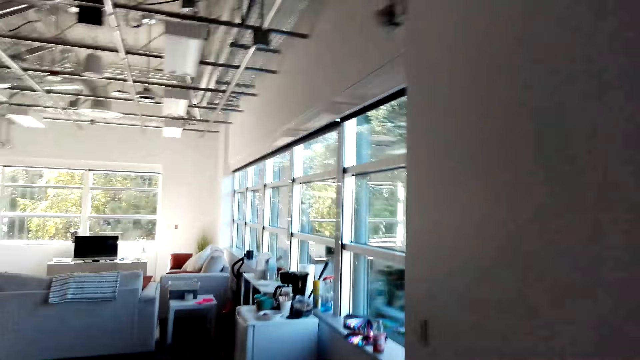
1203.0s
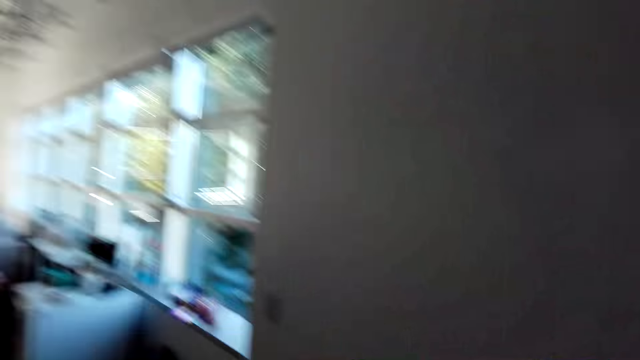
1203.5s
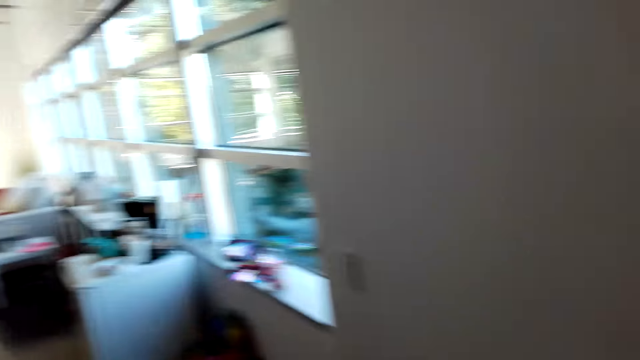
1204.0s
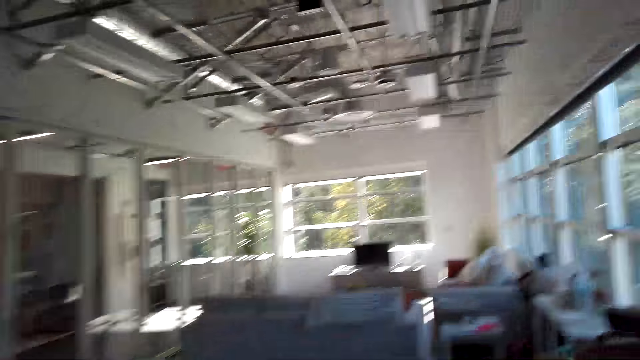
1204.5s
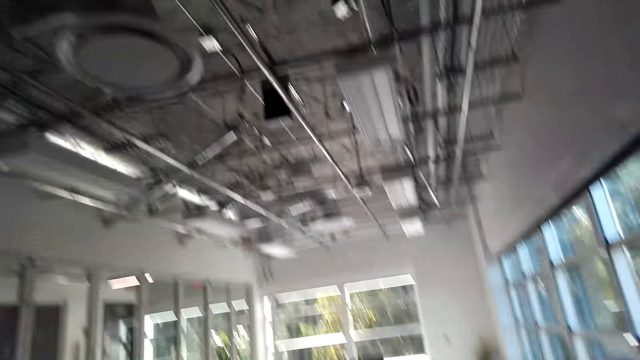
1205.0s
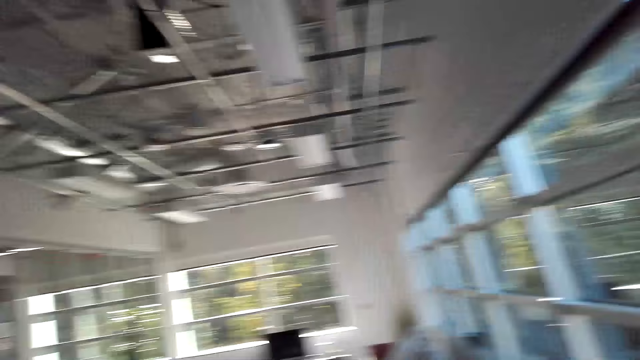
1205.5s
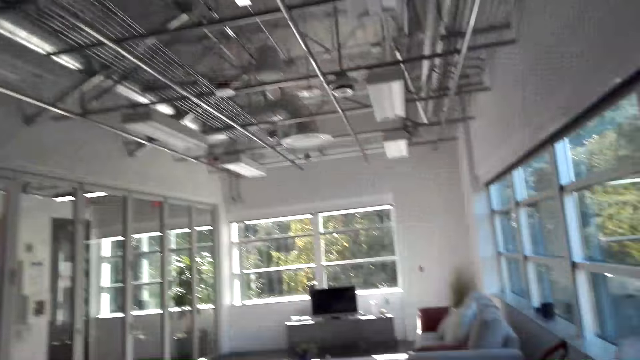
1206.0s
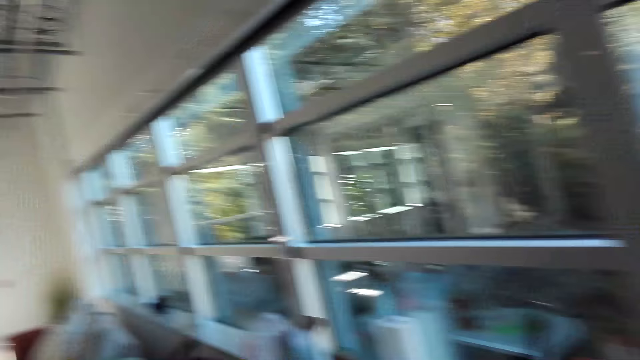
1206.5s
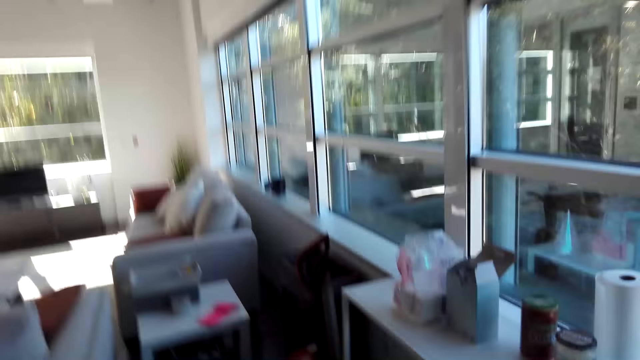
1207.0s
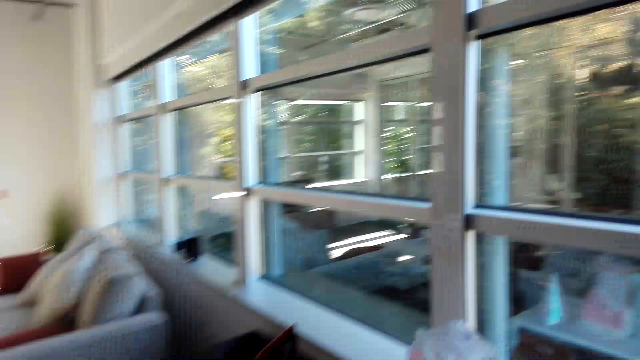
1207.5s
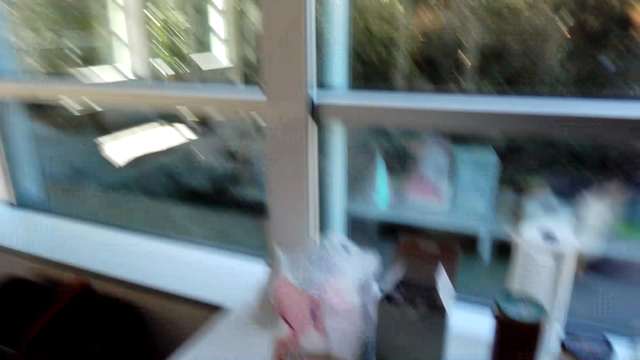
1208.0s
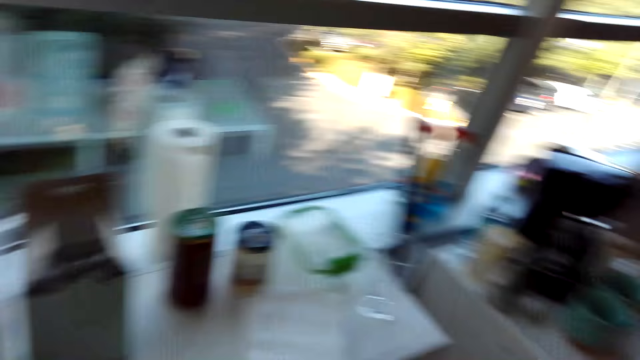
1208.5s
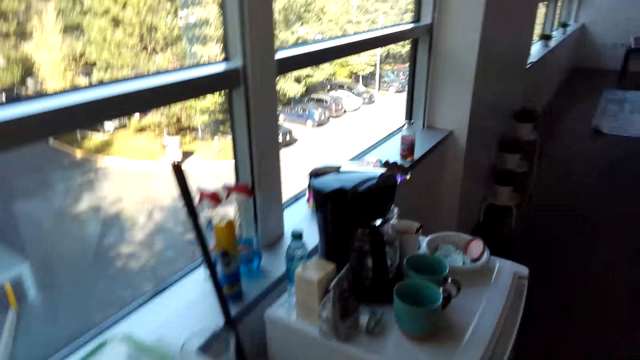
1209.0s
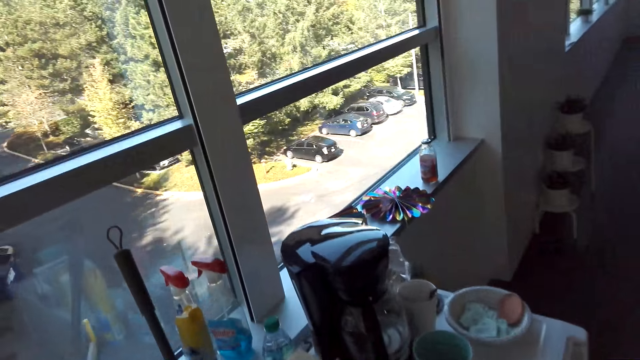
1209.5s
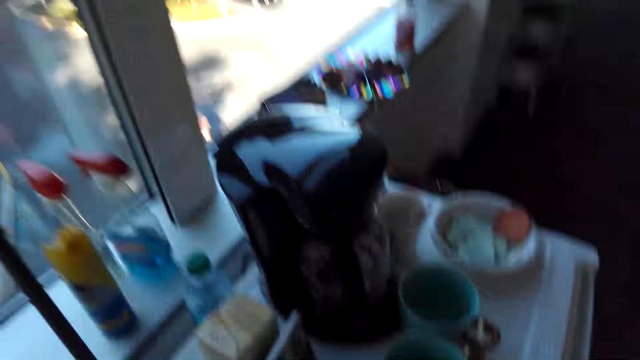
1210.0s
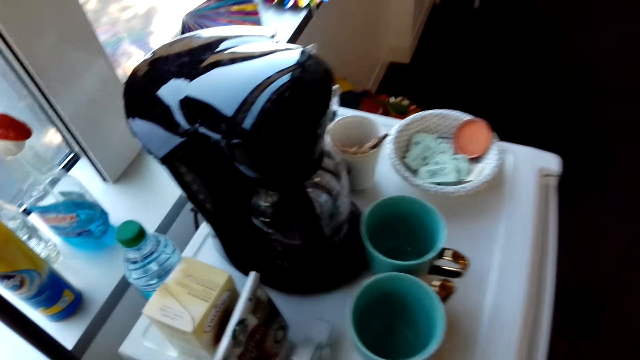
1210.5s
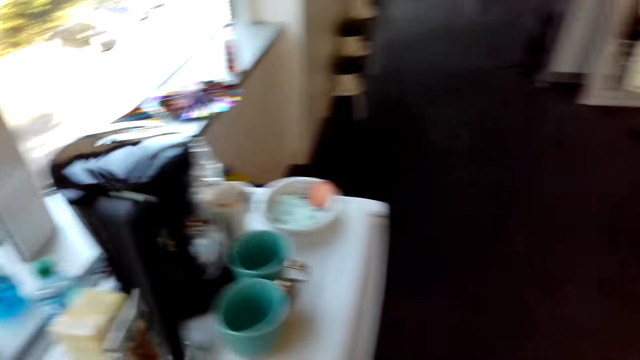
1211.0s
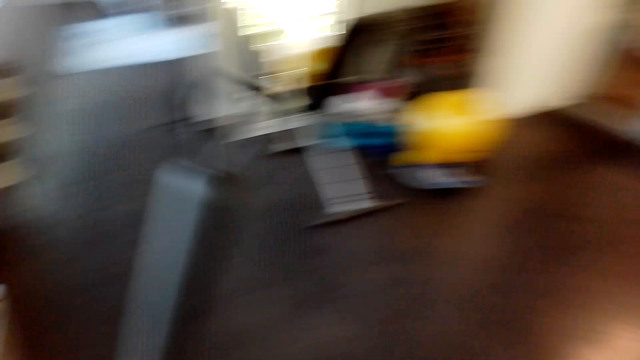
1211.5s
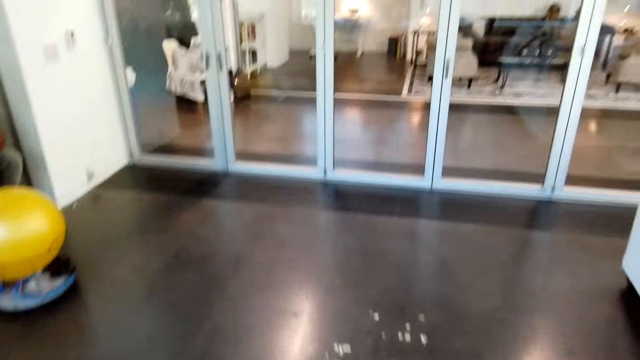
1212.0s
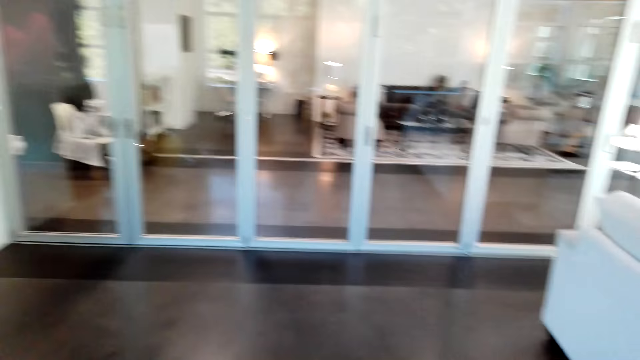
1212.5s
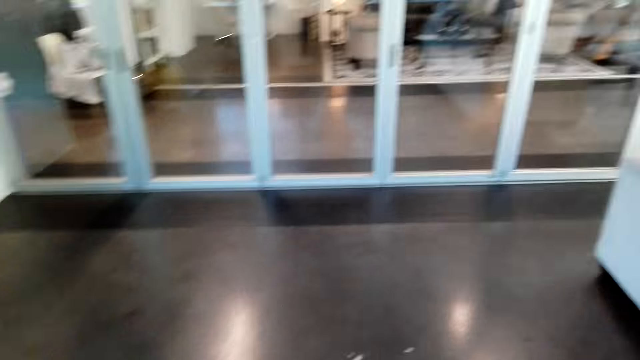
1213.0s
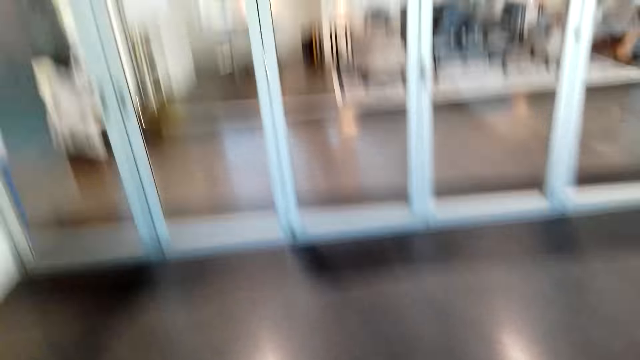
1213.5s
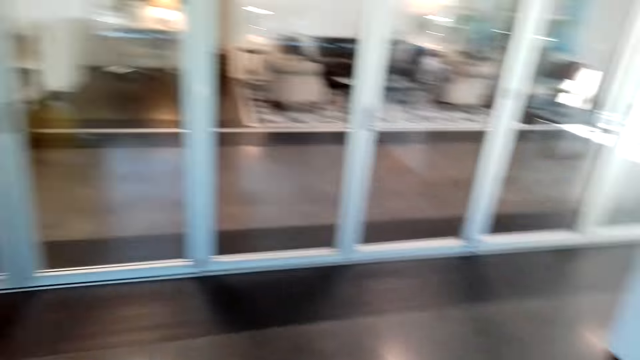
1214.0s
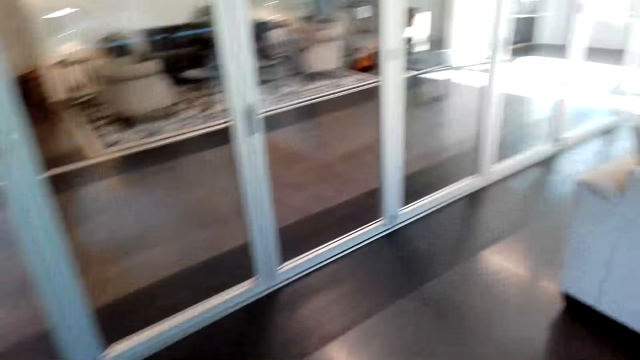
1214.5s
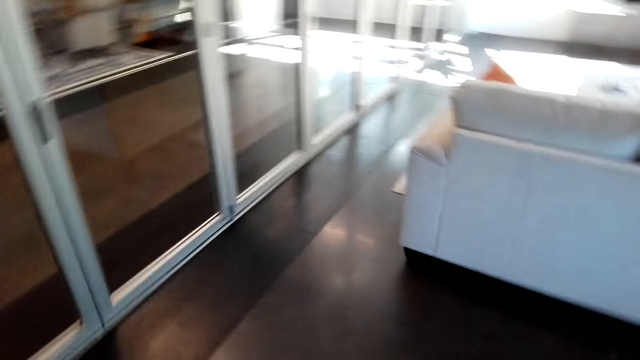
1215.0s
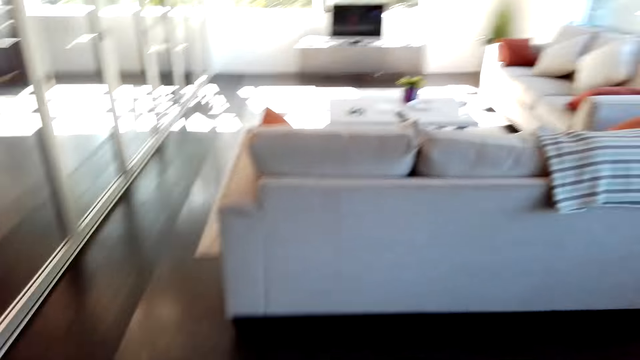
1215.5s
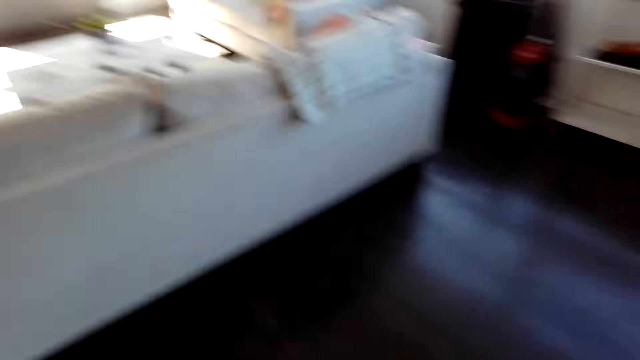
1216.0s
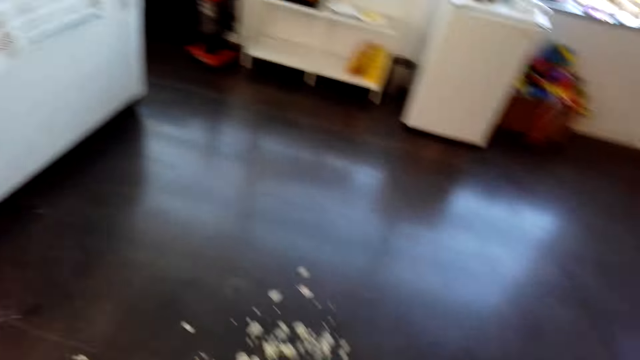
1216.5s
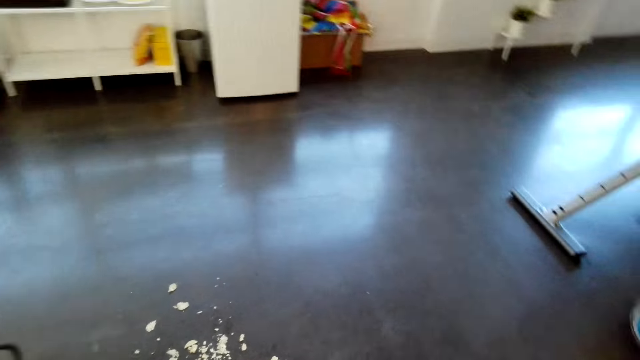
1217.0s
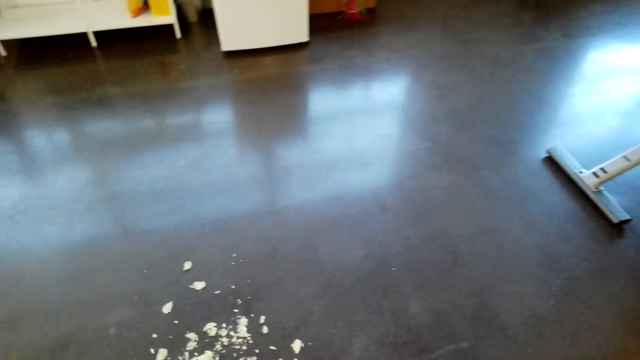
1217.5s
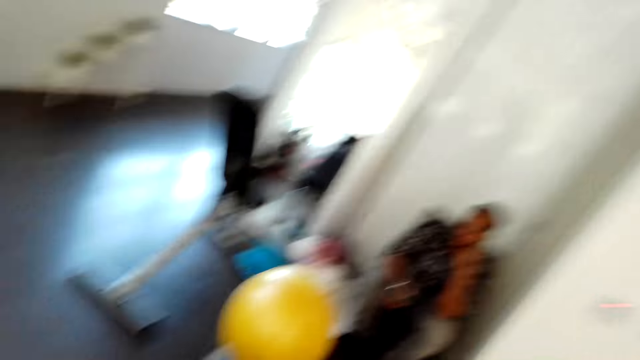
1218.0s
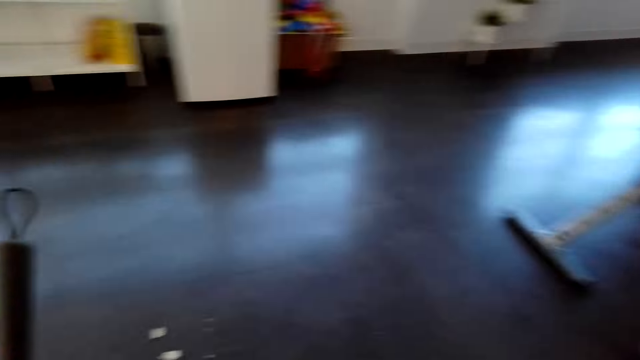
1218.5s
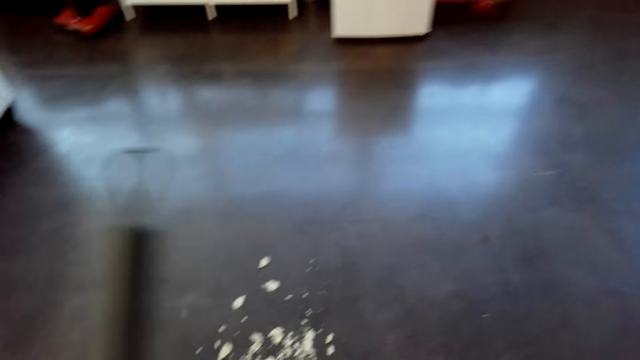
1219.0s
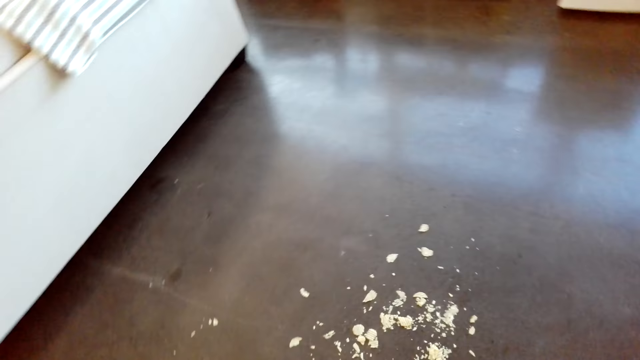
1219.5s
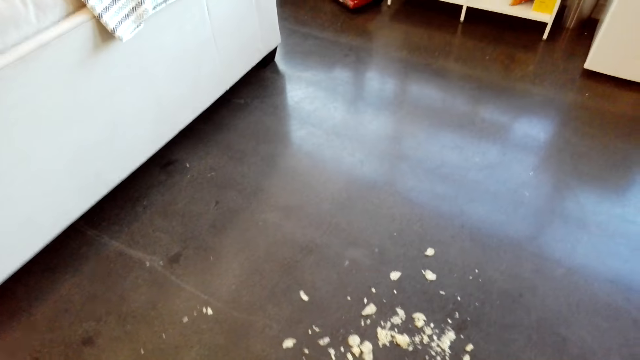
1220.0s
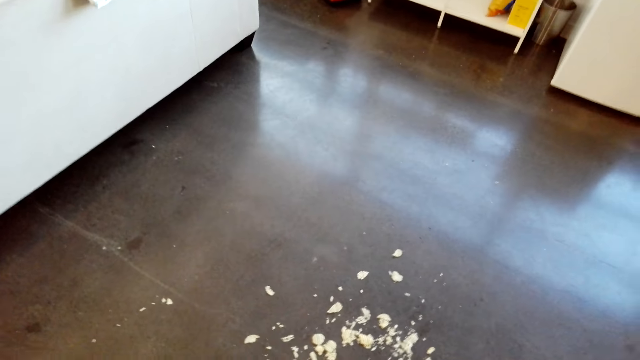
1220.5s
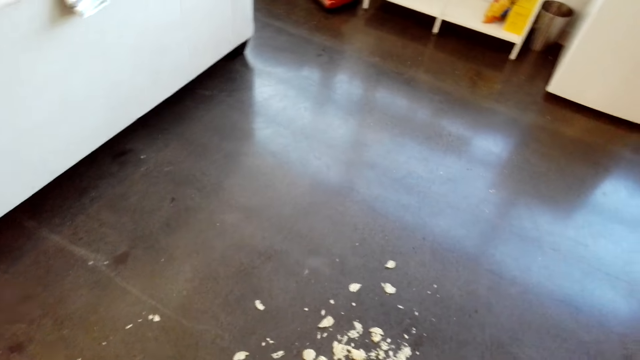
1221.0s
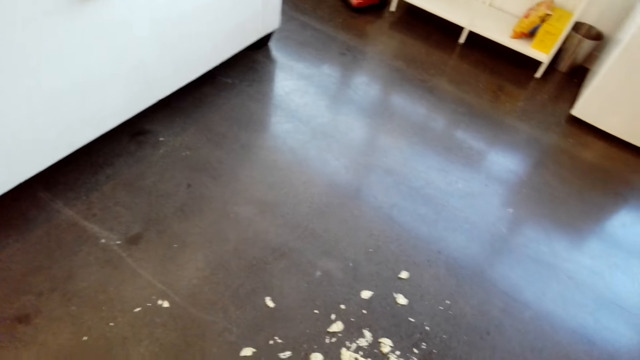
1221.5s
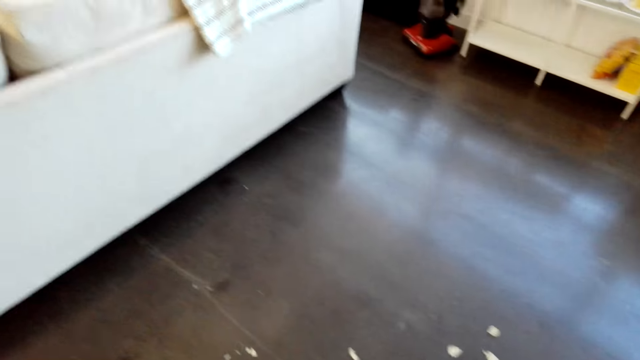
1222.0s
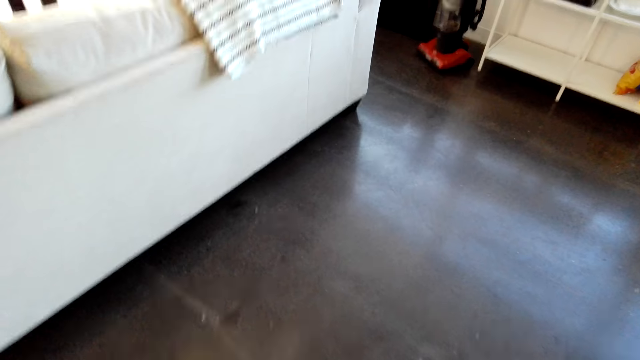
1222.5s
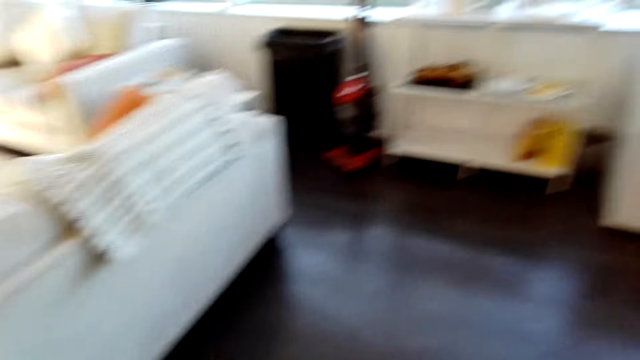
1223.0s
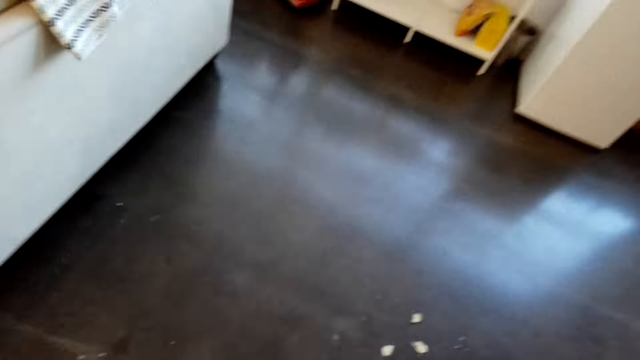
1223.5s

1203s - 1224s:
The camera wearer picks up a broom. They dust the floor with the broom. A man sits down near the wall. The camera wearer dusts the floor with the broom.
